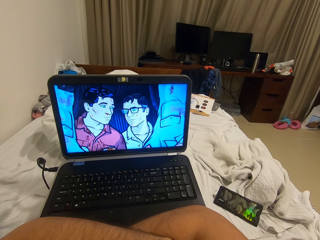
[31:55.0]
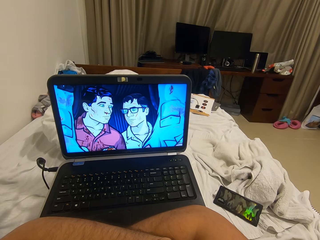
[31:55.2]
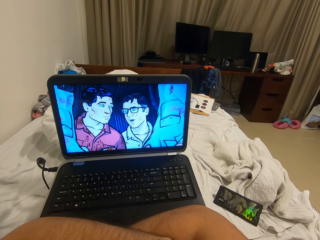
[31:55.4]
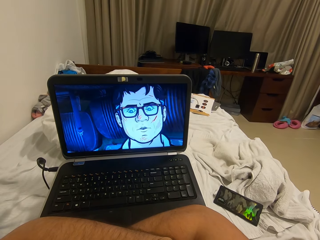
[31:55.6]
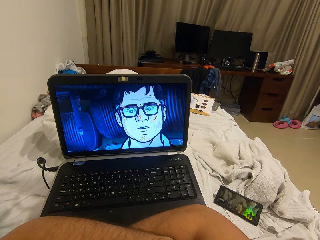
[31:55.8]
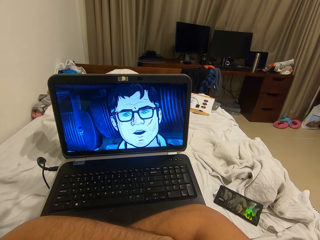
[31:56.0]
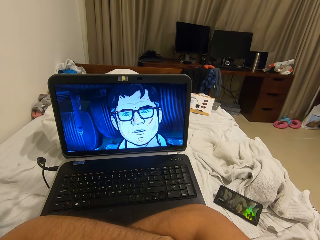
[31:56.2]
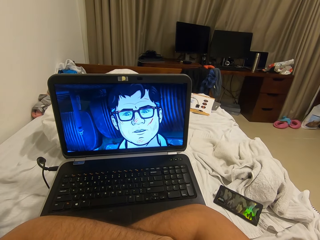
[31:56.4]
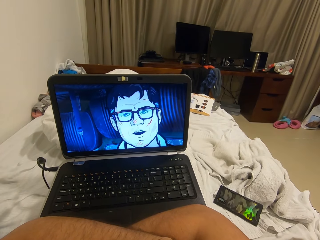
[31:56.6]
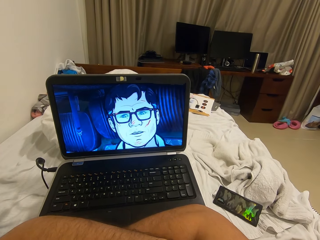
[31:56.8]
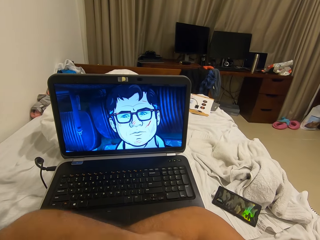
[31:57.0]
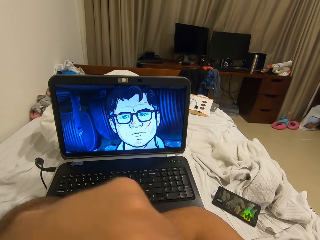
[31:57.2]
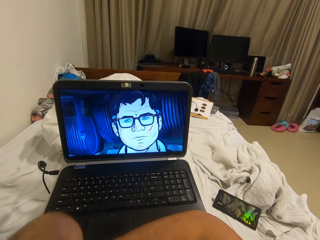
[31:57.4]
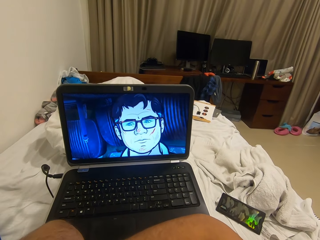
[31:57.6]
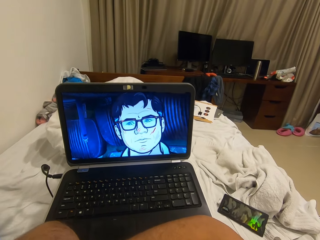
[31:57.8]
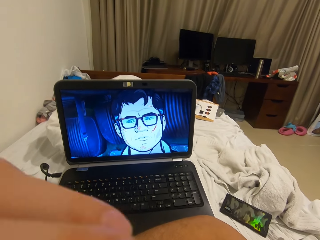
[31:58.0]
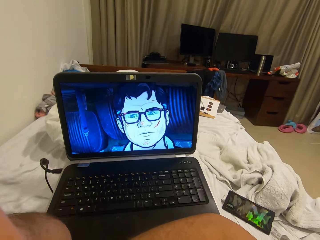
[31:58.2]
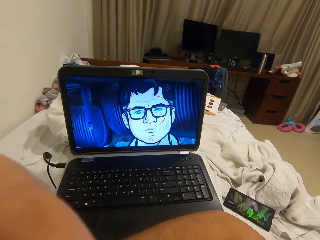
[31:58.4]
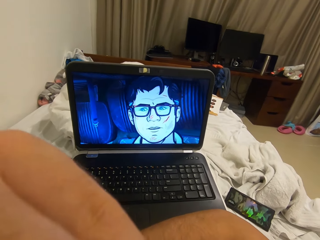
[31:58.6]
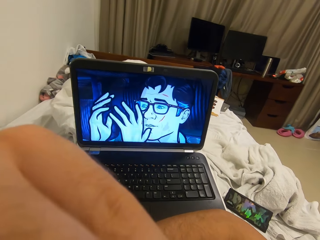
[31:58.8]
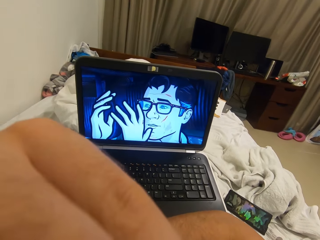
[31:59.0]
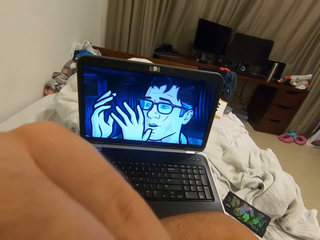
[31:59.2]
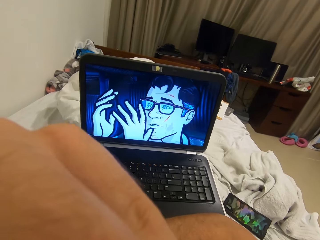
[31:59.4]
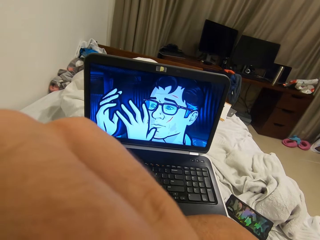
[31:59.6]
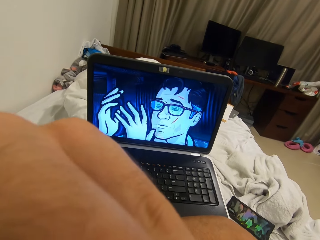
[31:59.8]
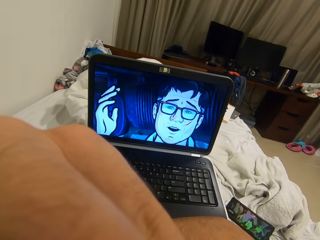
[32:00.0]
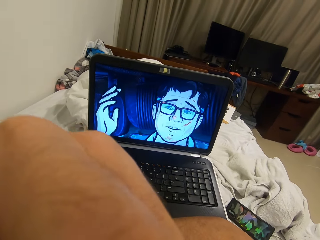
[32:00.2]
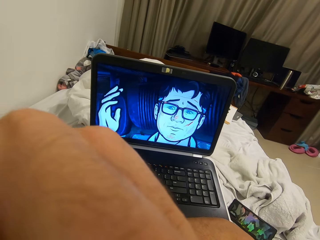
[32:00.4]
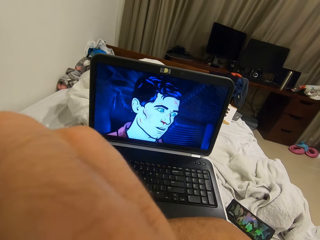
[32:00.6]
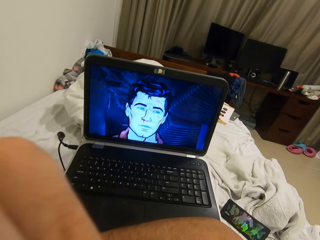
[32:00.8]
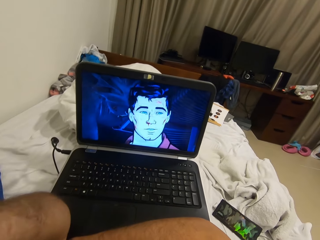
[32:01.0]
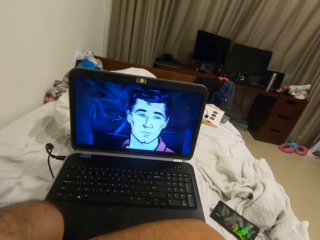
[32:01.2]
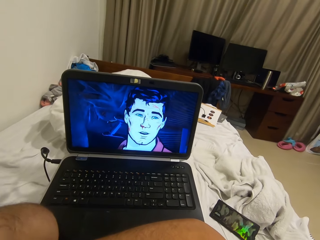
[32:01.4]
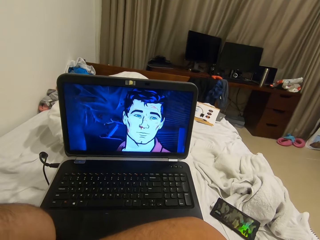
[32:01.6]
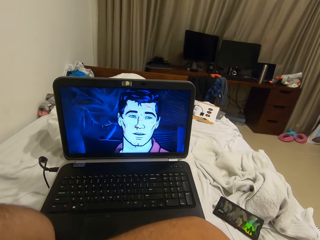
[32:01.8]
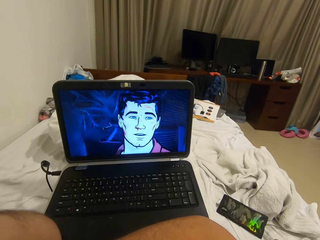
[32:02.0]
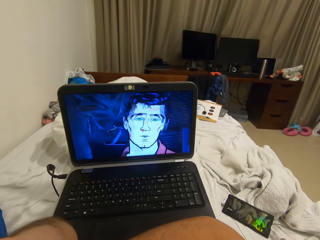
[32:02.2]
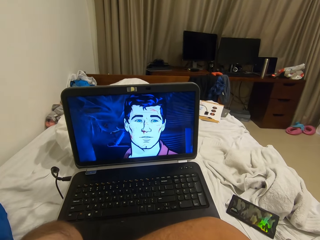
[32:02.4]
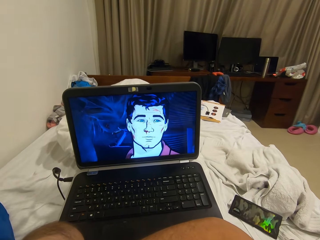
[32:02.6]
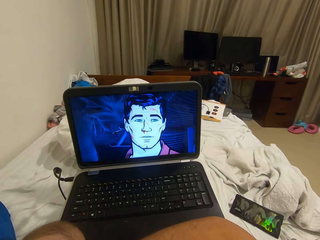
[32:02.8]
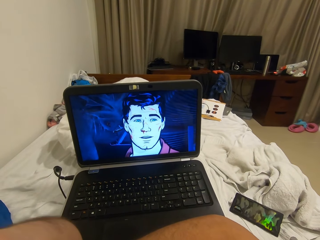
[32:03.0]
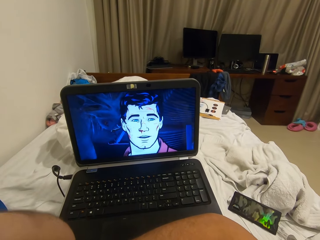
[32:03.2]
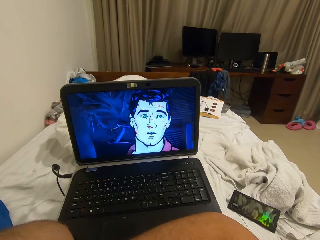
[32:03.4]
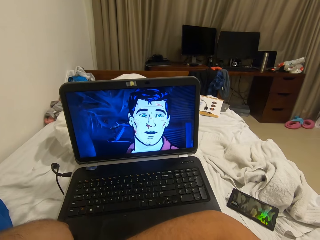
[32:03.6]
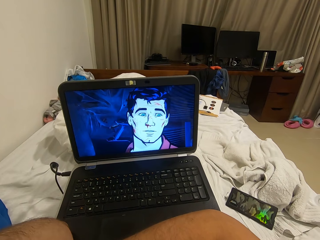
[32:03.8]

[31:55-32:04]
The camera wearer raises their left hand up. They adjust the camera with their left hand.

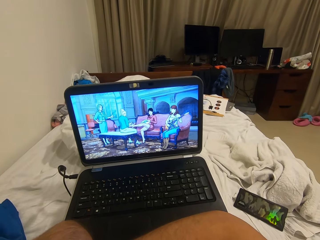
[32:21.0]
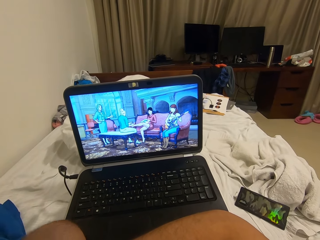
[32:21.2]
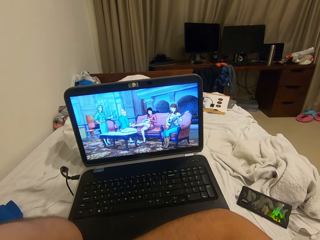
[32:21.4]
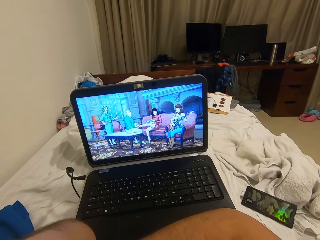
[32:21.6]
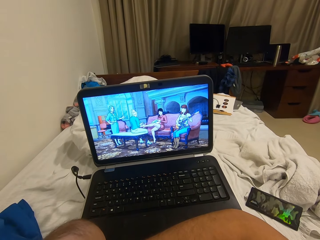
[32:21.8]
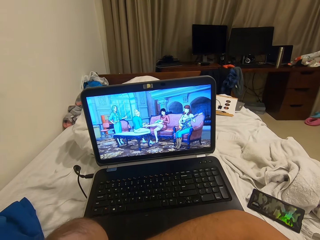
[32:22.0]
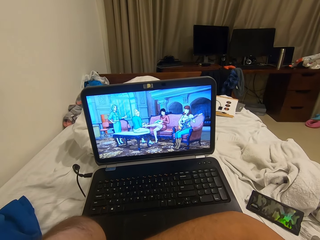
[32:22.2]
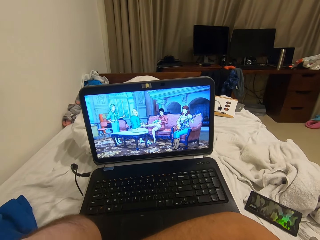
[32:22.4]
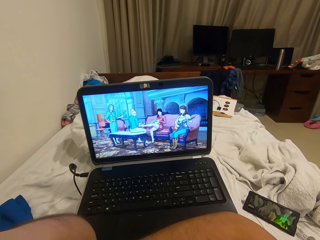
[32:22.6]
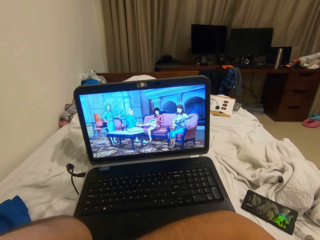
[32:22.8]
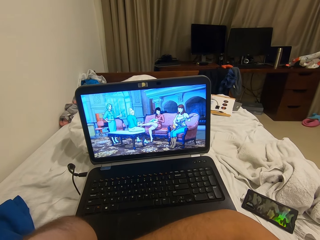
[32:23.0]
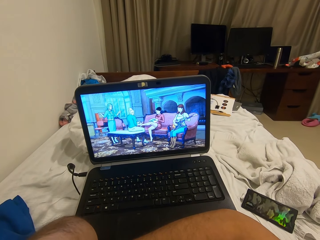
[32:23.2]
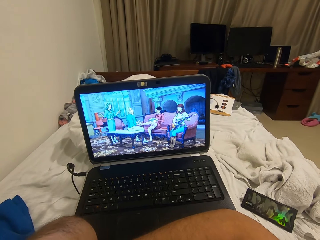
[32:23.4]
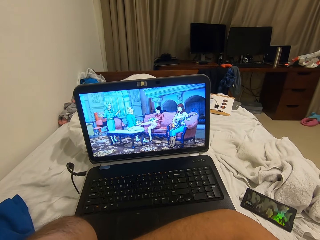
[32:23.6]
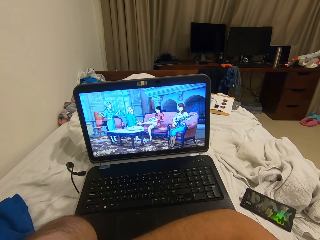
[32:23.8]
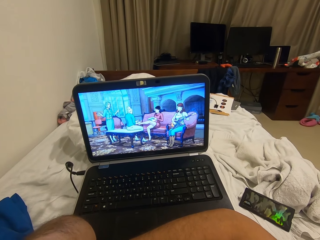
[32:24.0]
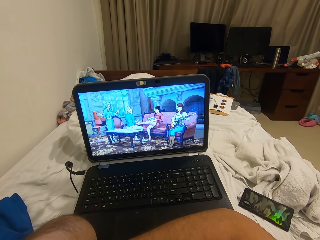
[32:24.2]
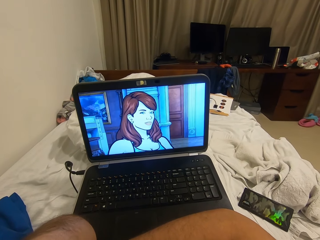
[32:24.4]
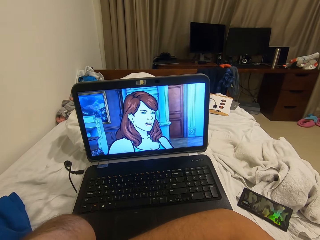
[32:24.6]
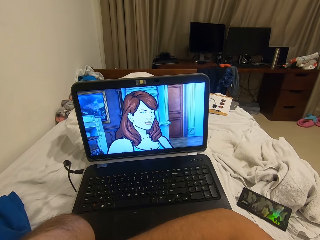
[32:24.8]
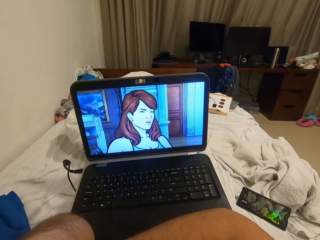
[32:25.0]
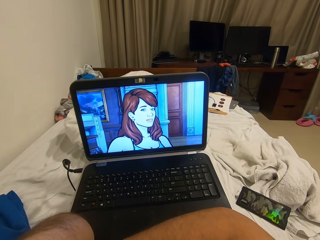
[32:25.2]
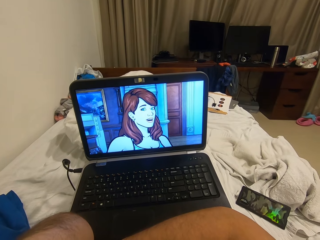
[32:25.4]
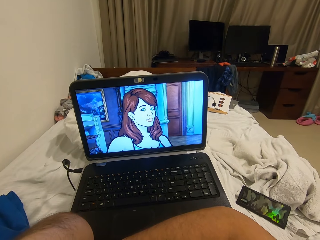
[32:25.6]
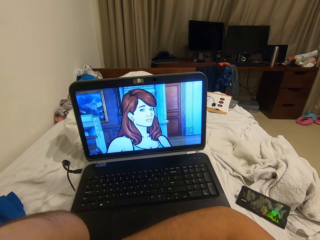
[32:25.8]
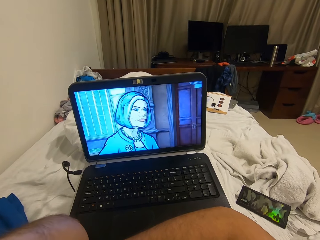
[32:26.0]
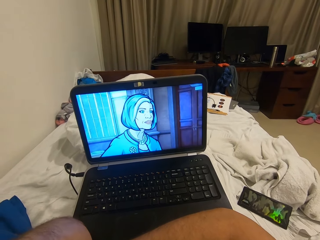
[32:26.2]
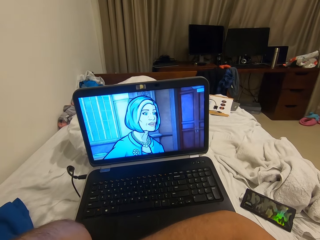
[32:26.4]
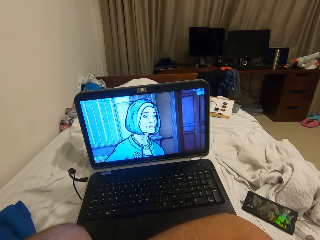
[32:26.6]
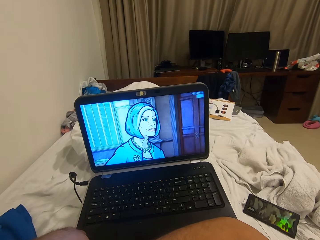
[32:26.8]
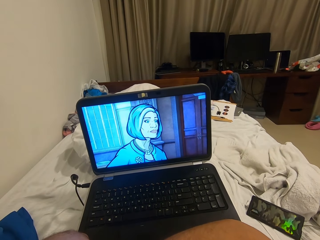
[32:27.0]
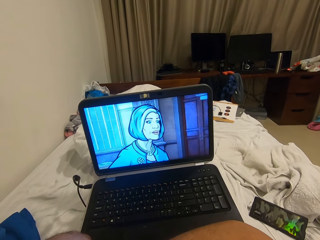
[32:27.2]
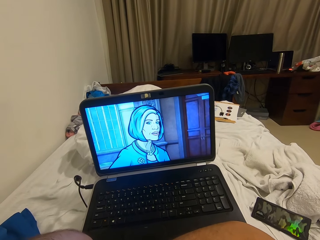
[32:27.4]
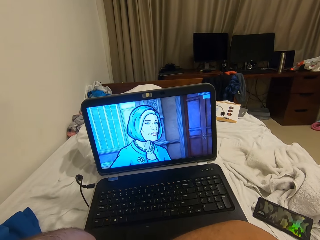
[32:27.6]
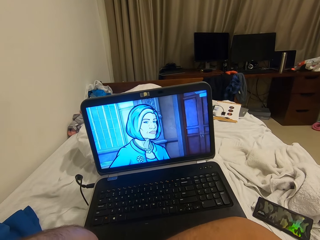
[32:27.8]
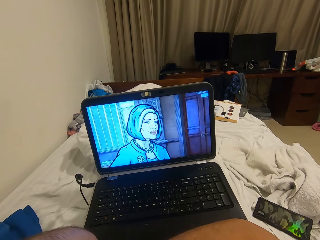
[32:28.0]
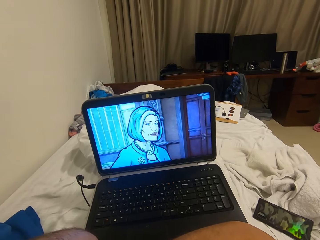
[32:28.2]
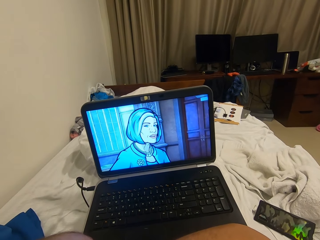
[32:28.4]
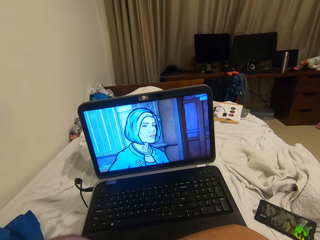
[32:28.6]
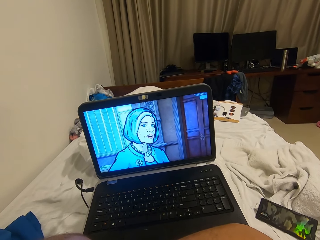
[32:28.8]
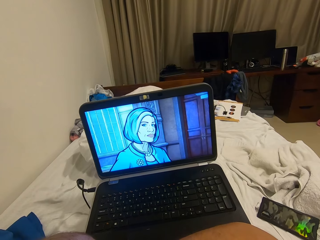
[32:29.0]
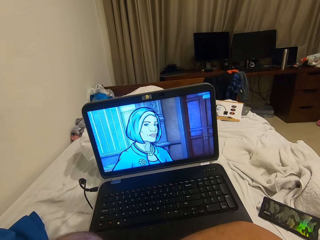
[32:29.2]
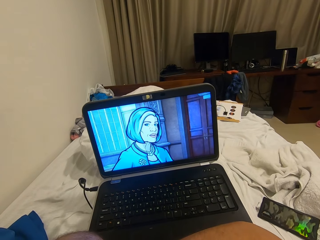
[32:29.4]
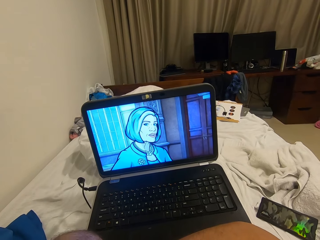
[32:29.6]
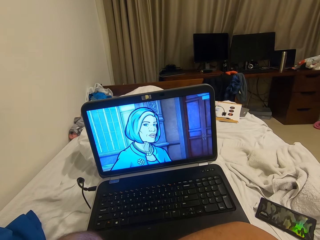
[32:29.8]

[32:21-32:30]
The camera wearer moves the left hand. They look at the laptop.

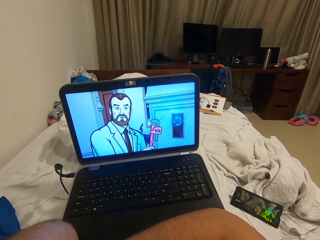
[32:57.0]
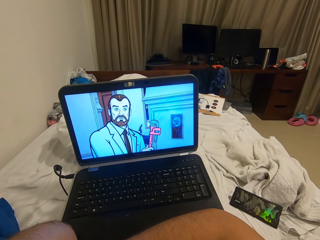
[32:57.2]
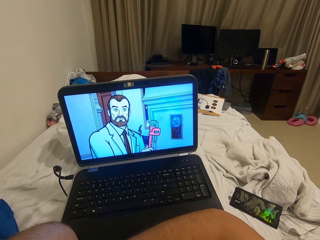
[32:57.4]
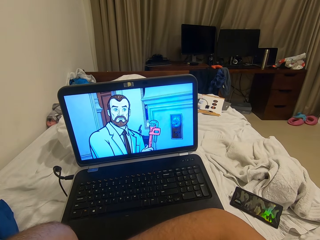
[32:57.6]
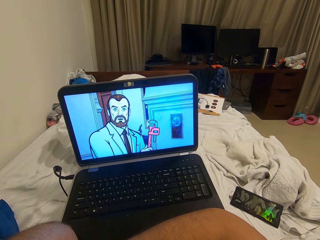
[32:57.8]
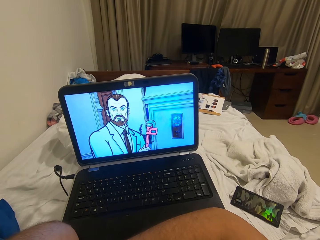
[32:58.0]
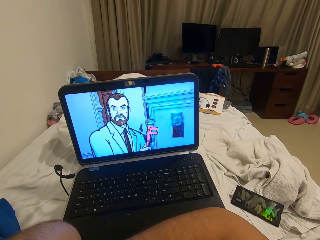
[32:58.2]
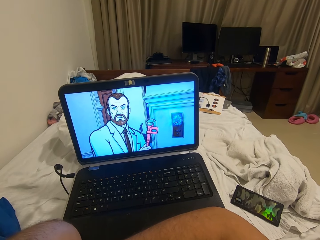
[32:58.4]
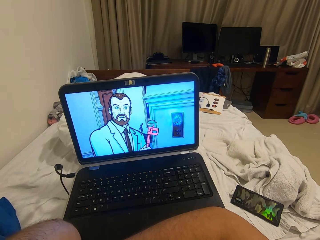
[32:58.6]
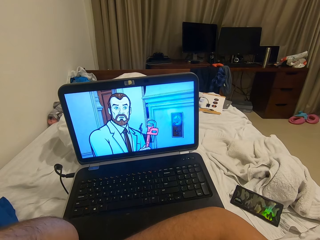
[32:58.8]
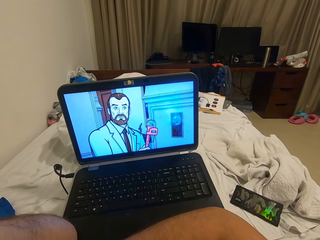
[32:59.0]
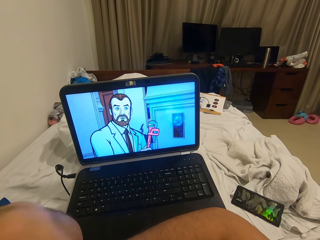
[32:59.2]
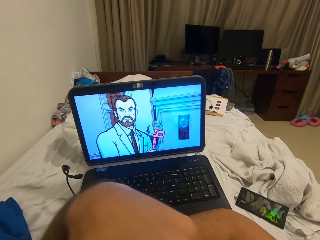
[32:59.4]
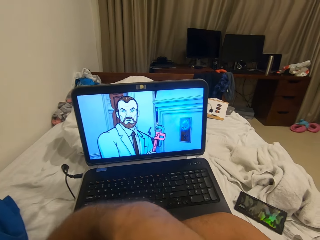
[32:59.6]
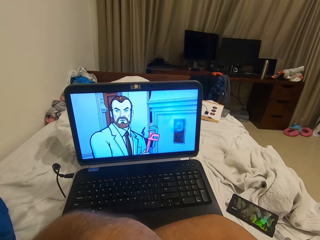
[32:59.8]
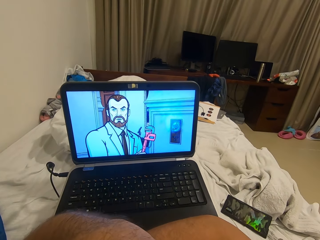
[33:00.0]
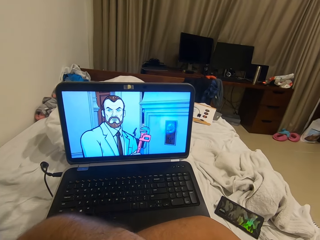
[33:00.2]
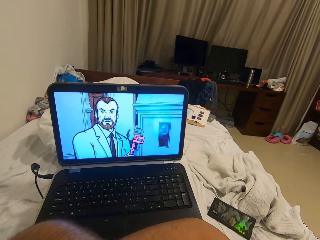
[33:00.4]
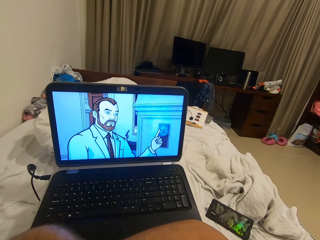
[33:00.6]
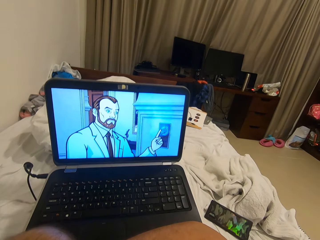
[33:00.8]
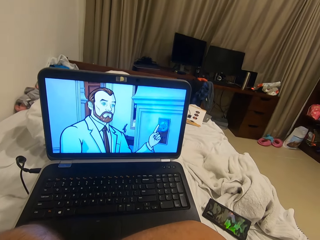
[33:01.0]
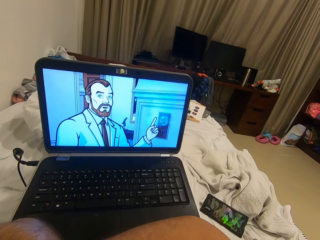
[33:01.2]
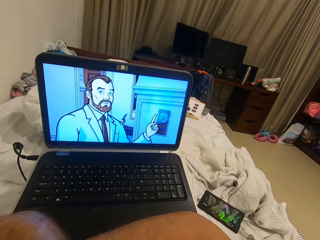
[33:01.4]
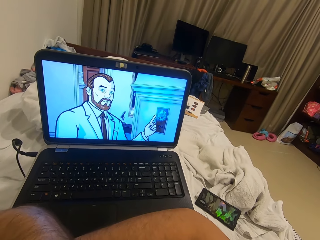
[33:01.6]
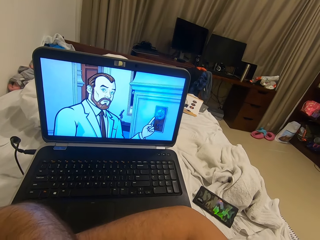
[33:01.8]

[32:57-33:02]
The camera wearer adjusts the camera with his left hand. He puts the hands together.
